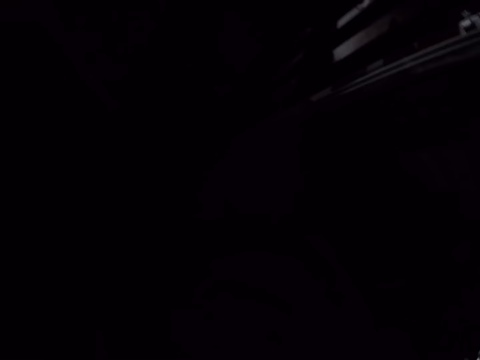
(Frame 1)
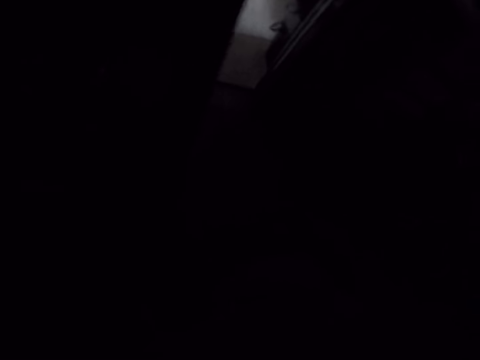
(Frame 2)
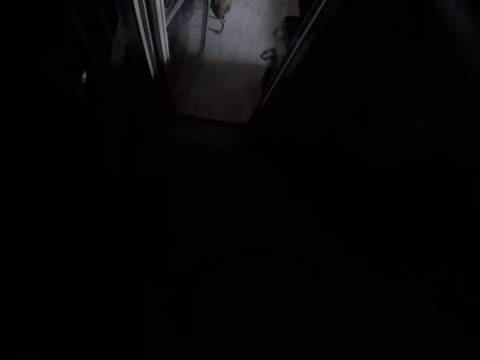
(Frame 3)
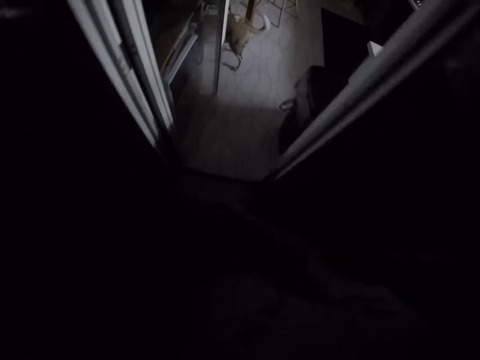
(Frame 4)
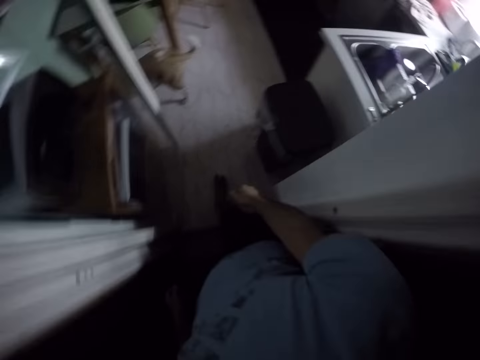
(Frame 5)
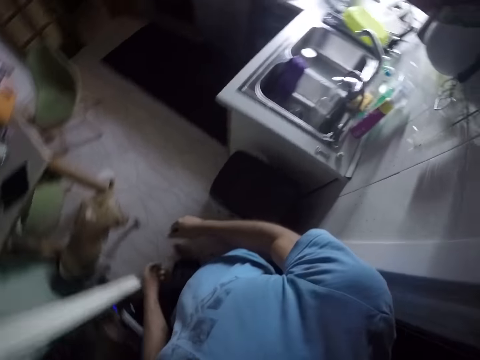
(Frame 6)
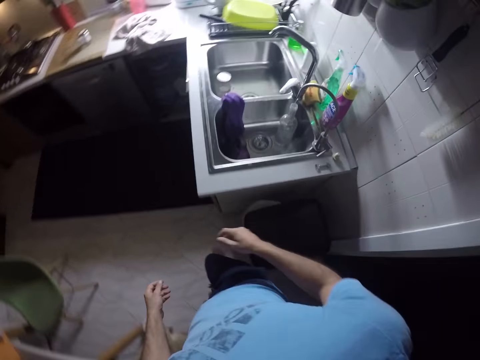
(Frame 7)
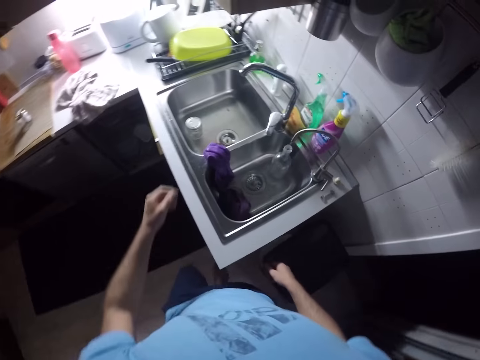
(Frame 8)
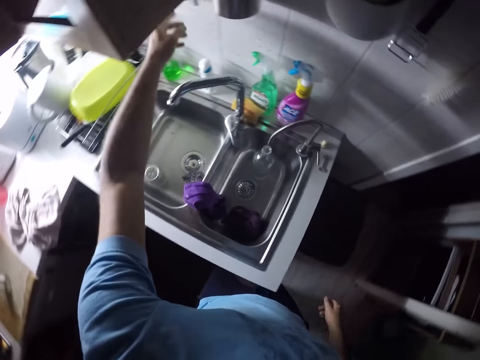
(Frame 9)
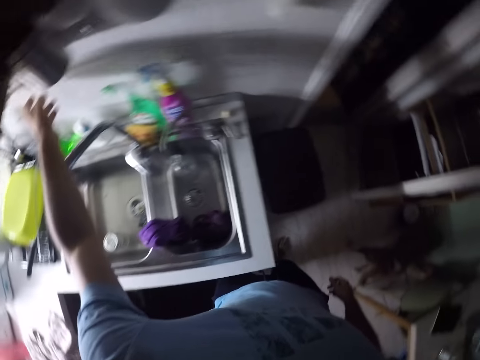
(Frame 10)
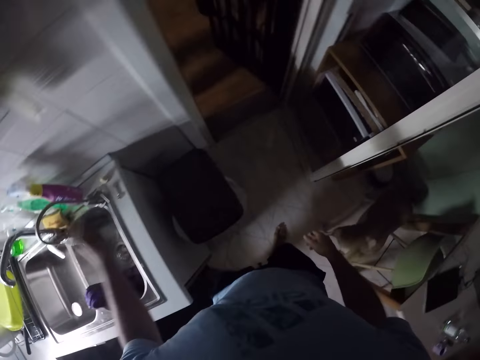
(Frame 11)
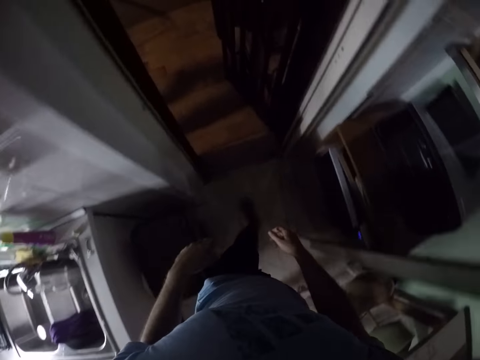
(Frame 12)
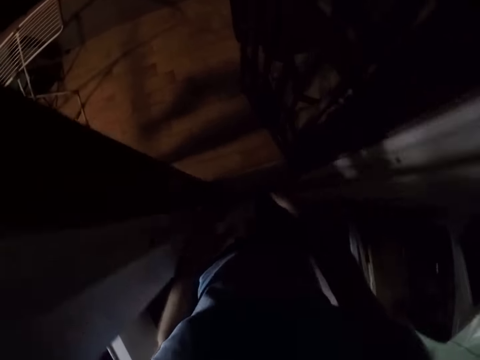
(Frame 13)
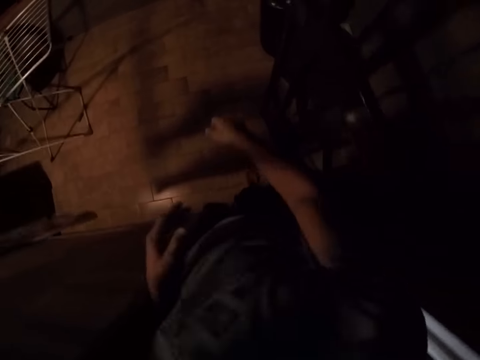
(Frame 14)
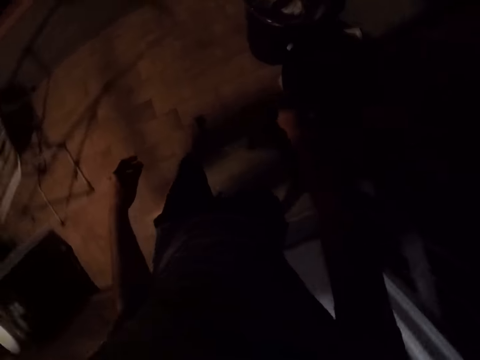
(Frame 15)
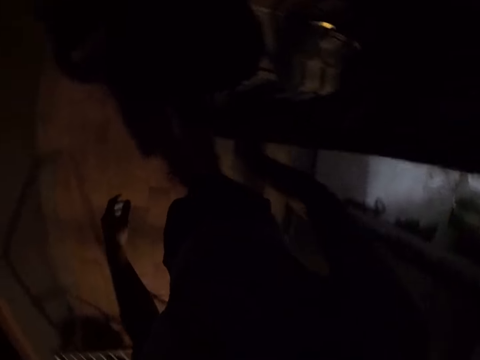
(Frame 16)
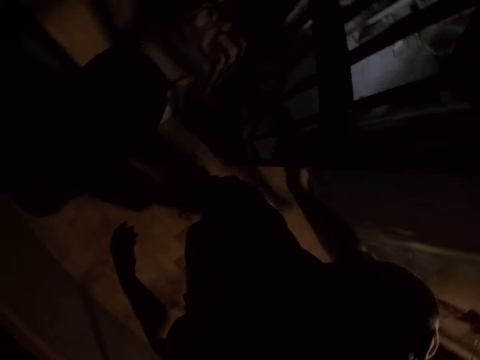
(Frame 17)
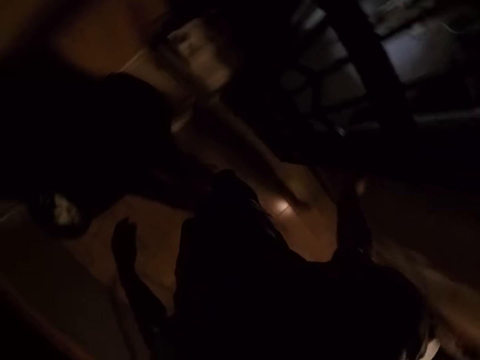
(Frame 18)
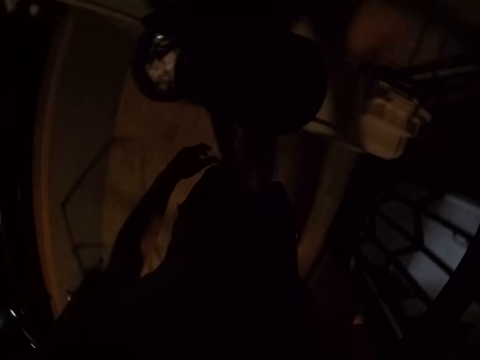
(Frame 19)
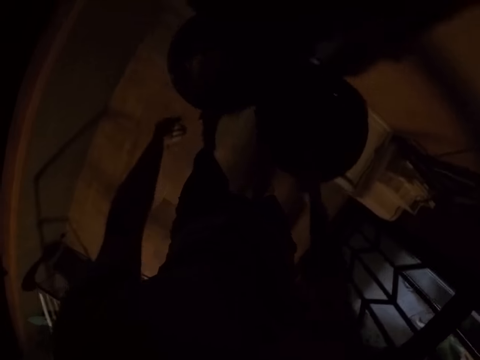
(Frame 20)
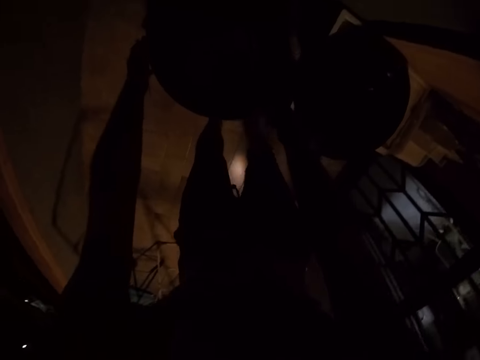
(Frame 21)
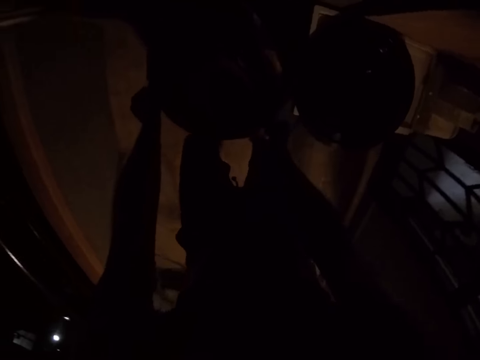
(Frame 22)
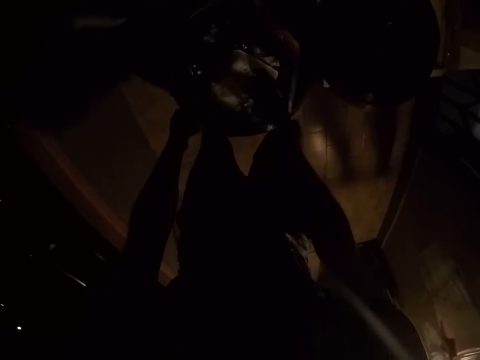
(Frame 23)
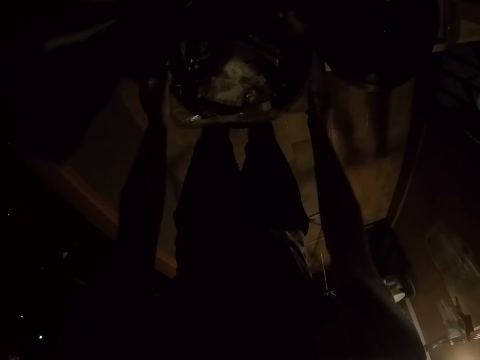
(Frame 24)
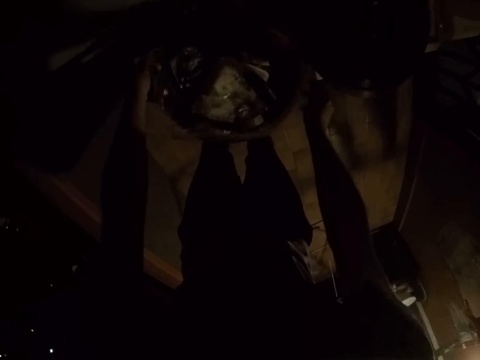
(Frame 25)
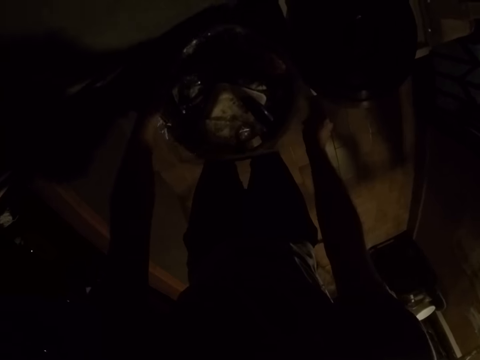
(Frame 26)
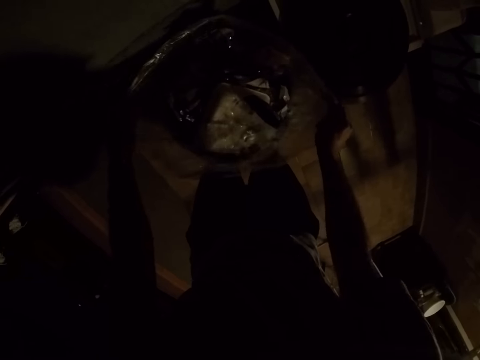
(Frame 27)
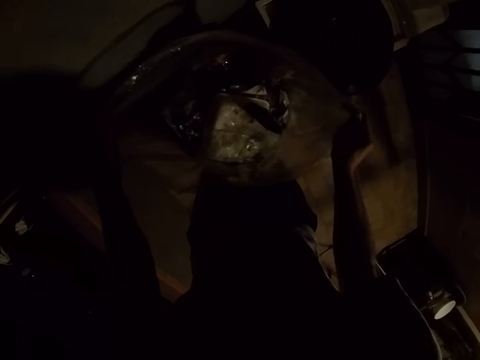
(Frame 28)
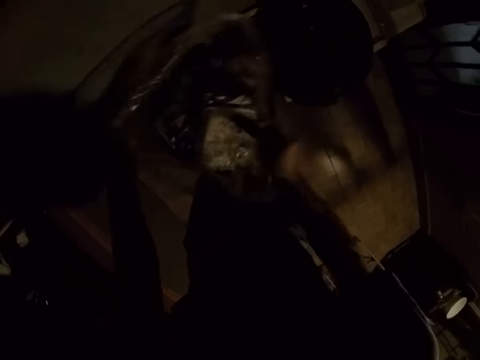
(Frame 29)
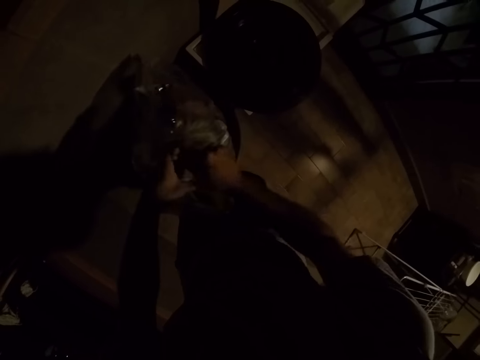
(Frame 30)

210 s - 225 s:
The camera wearer gets out of a room. They walk out. They close the door. They pick garbage on the garbage bin.

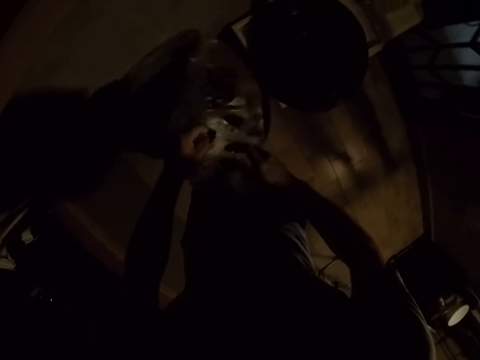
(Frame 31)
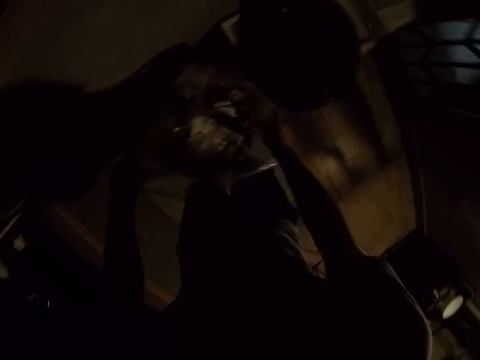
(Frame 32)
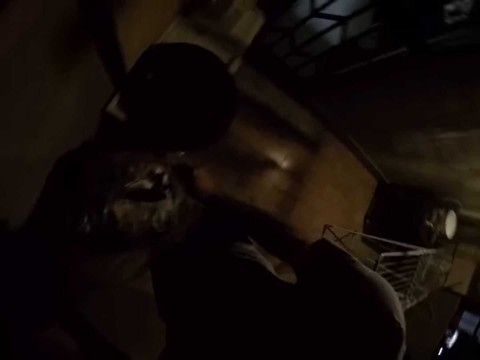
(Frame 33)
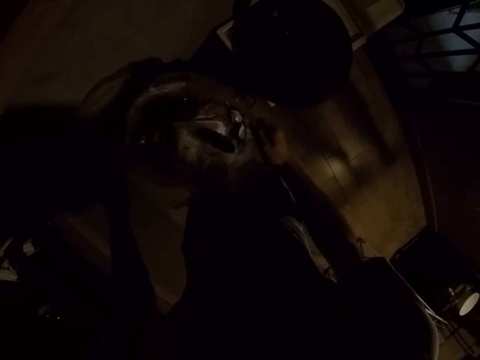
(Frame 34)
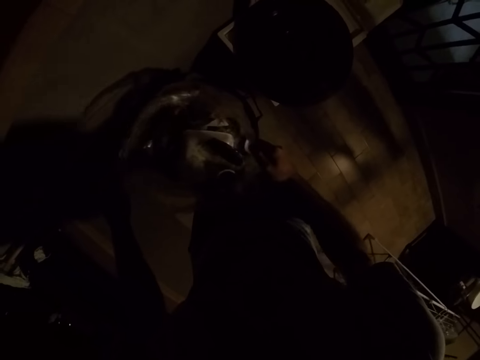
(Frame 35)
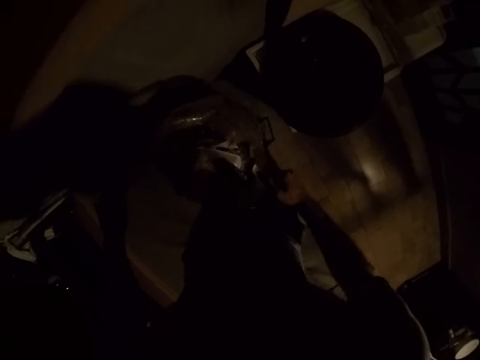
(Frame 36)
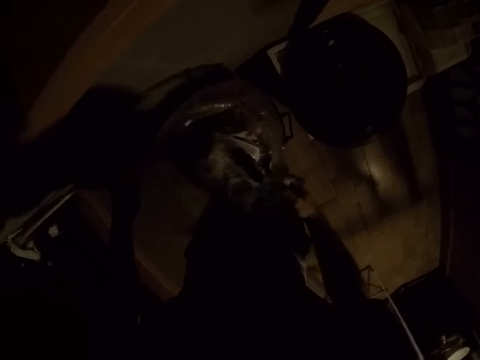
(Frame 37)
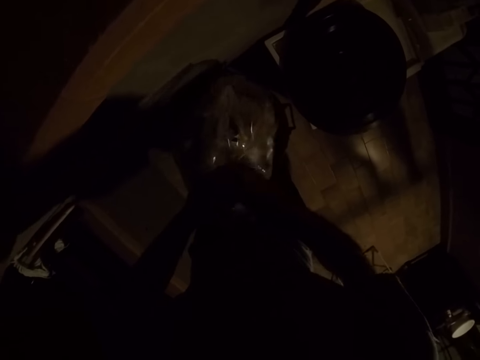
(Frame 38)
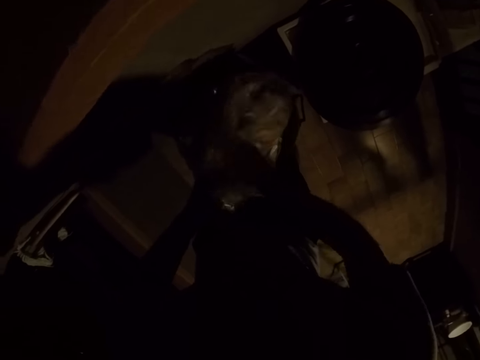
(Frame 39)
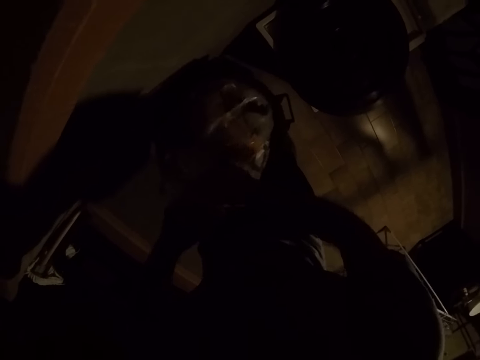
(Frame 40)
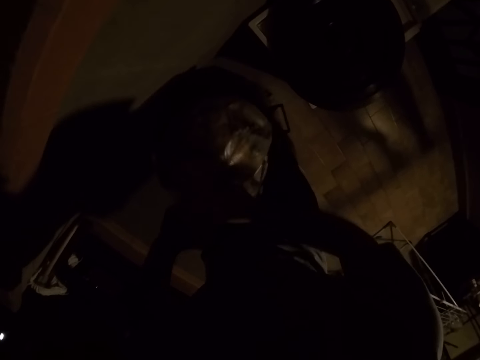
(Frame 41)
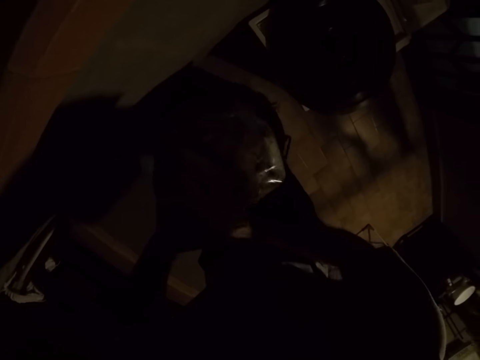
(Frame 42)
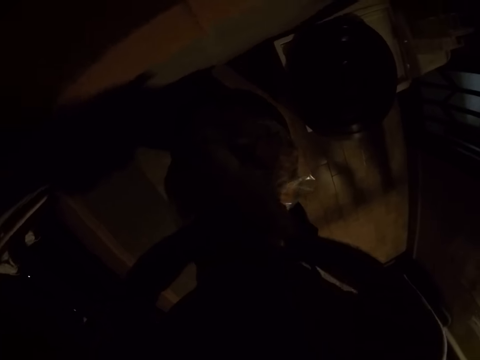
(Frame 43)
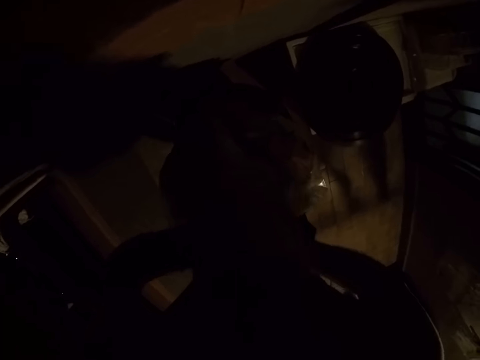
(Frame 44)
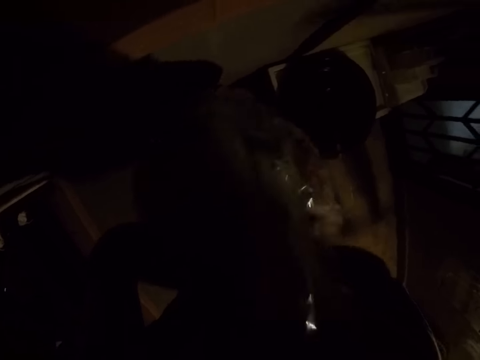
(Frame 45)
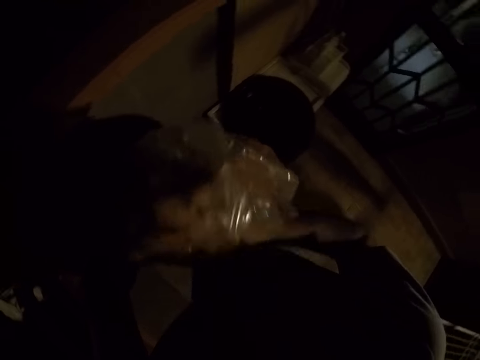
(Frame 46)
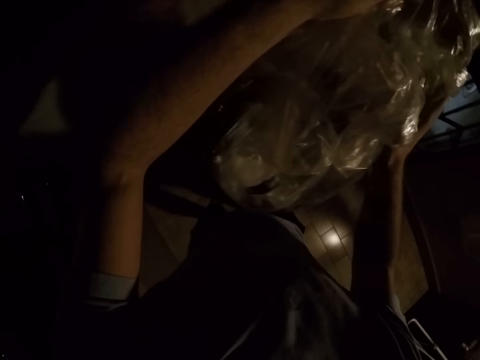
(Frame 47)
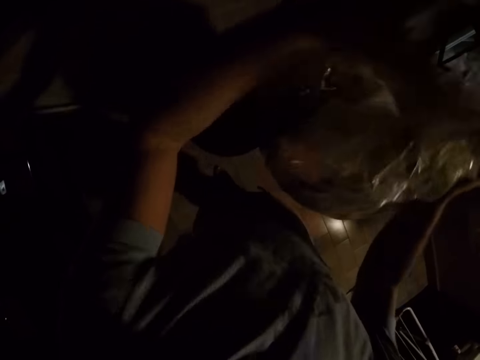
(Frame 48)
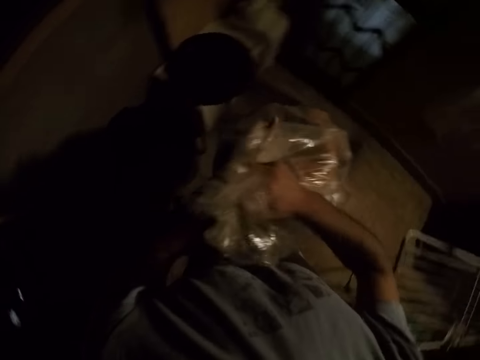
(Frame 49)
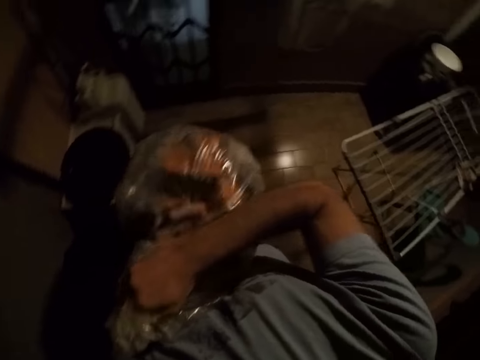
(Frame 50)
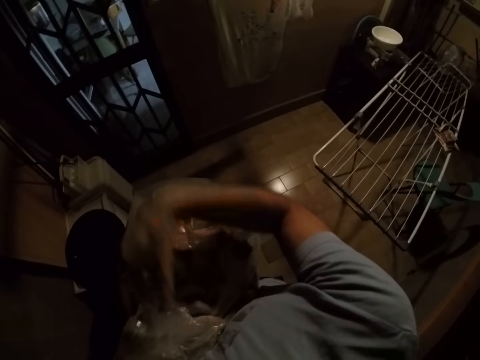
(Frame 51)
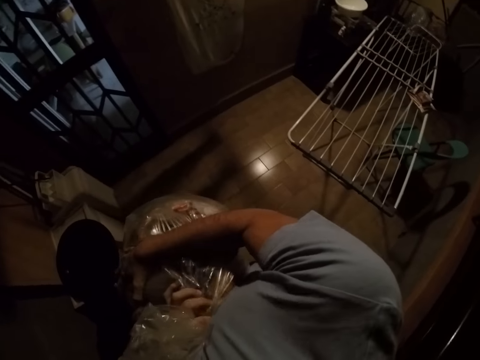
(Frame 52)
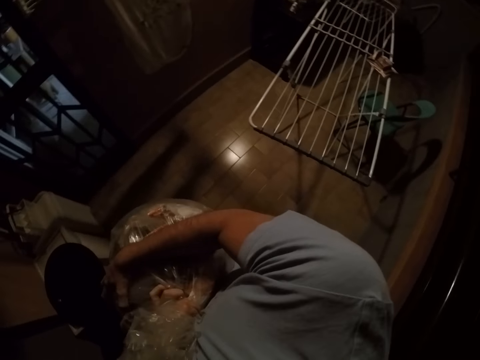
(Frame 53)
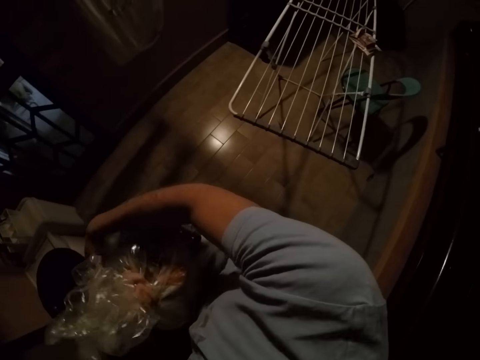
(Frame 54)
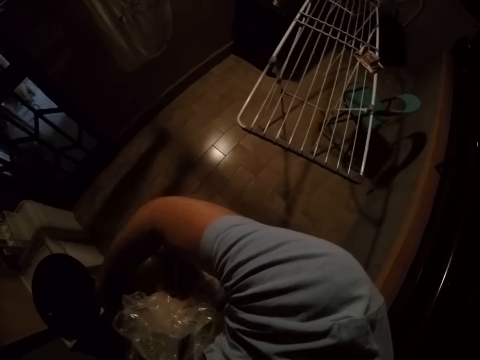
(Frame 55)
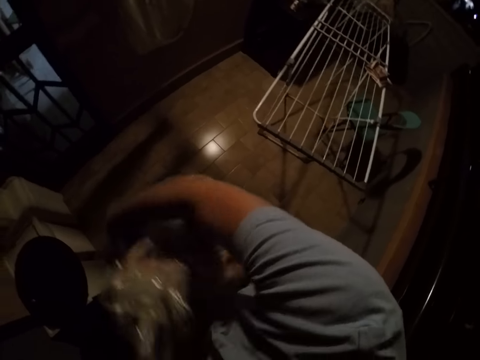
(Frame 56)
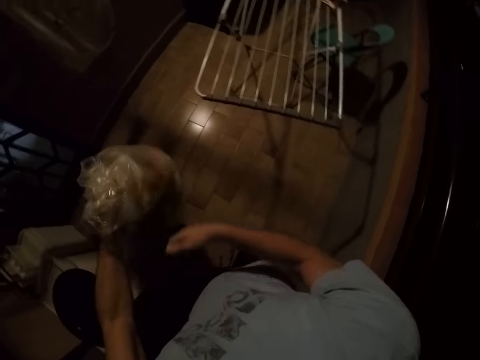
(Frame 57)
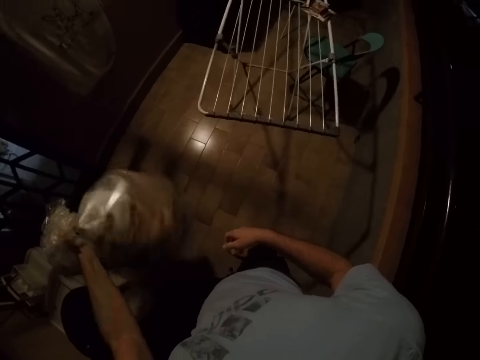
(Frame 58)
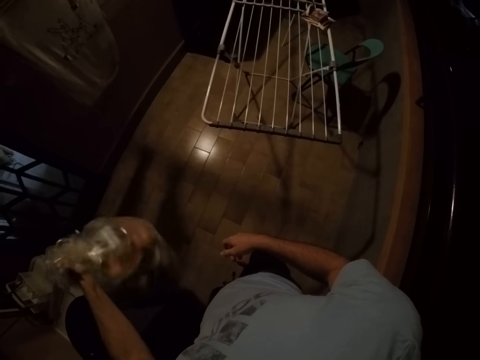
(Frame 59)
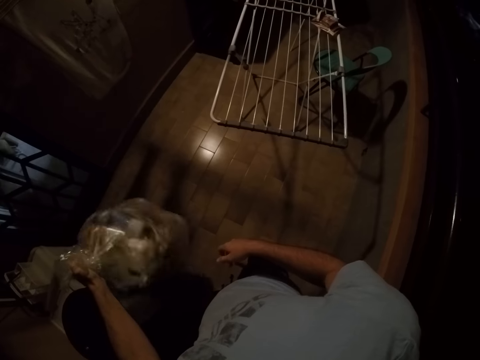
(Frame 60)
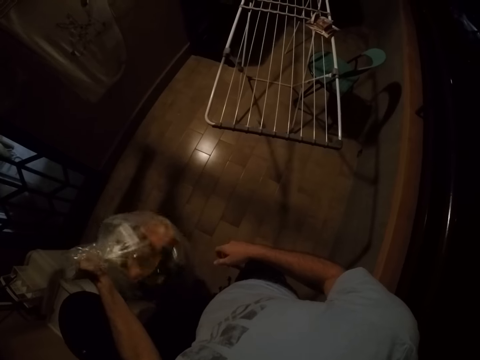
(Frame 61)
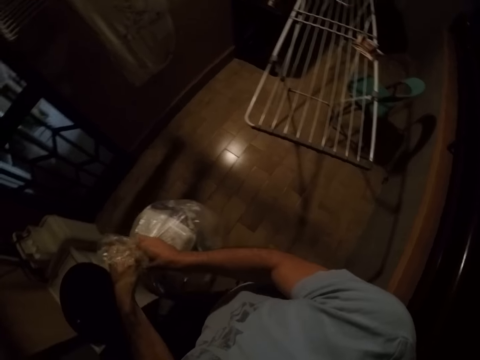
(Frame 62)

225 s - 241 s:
The camera wearer is closing the trash polythene. They roll round the garbage.
